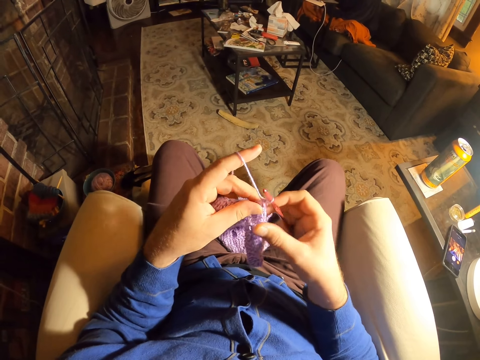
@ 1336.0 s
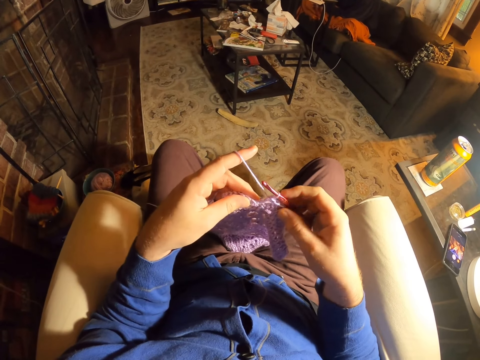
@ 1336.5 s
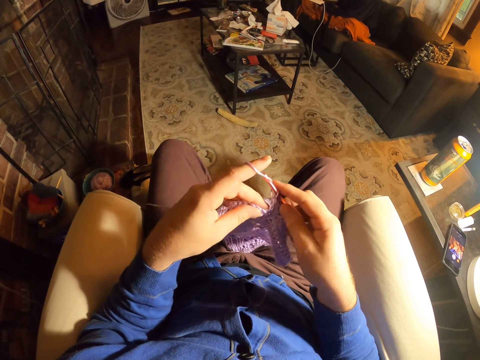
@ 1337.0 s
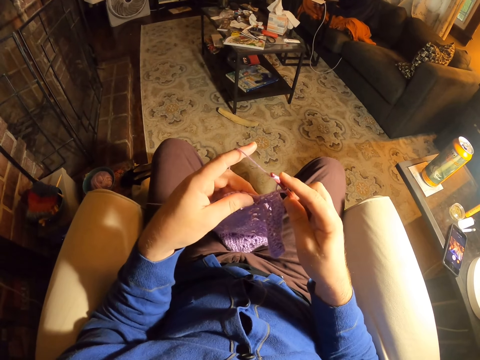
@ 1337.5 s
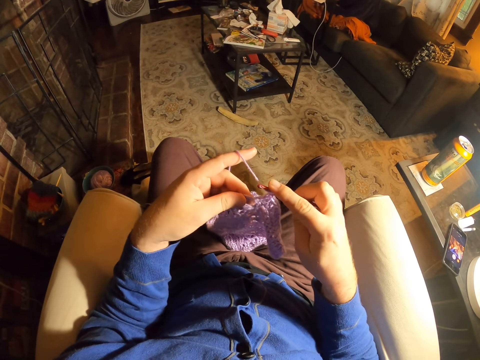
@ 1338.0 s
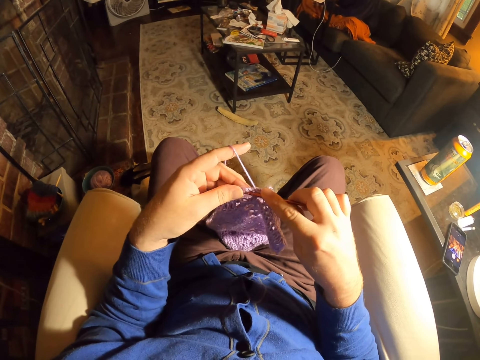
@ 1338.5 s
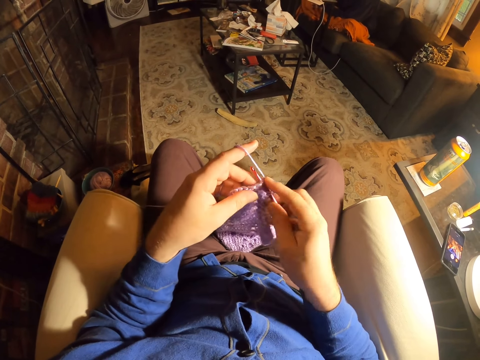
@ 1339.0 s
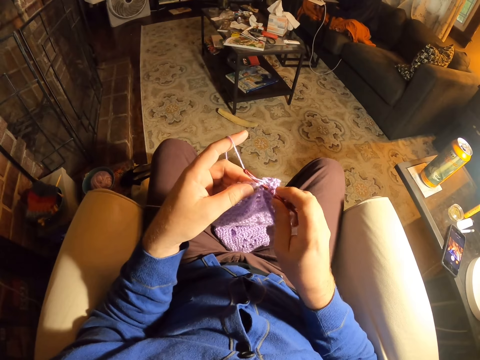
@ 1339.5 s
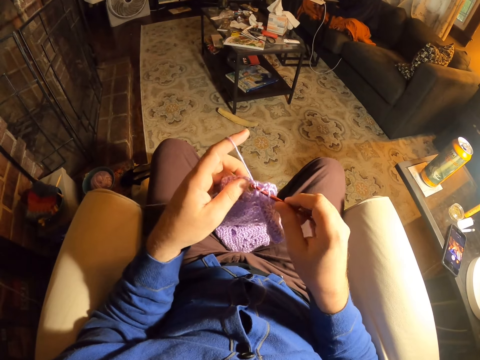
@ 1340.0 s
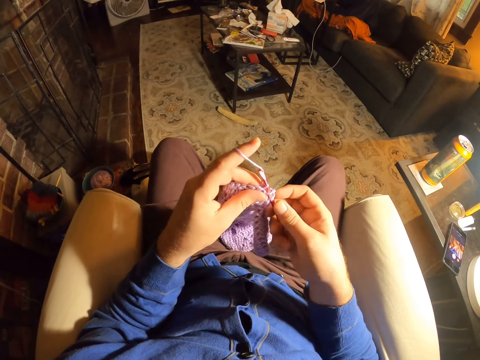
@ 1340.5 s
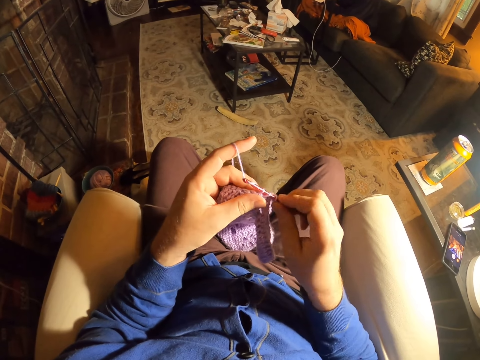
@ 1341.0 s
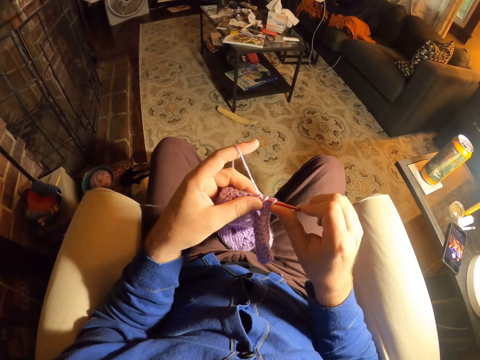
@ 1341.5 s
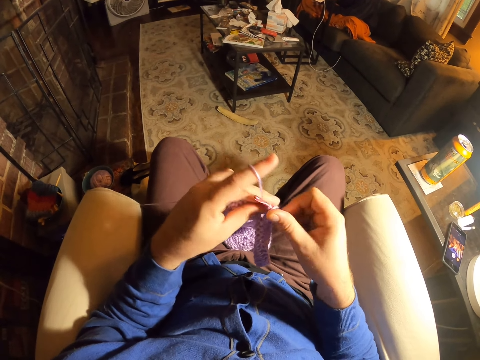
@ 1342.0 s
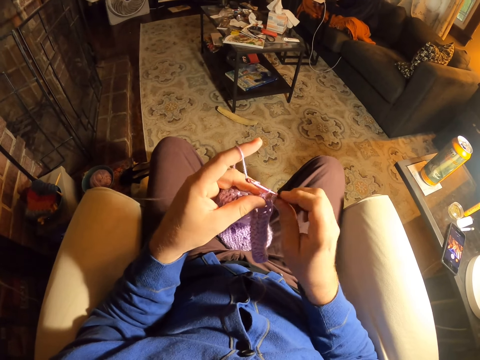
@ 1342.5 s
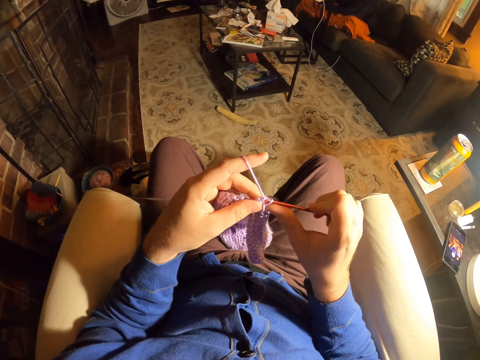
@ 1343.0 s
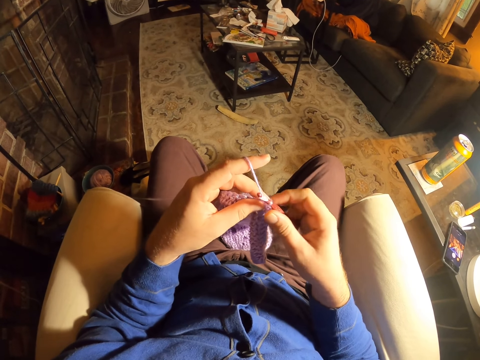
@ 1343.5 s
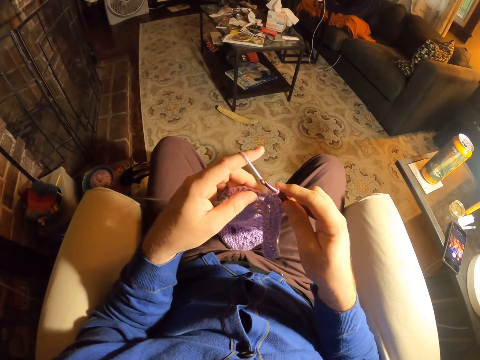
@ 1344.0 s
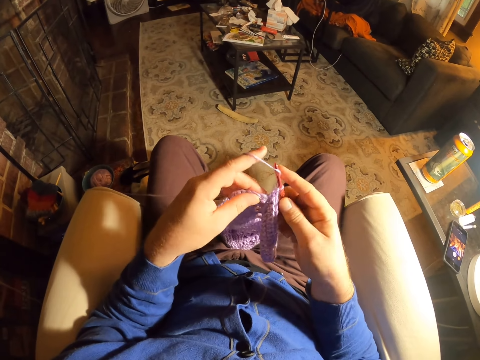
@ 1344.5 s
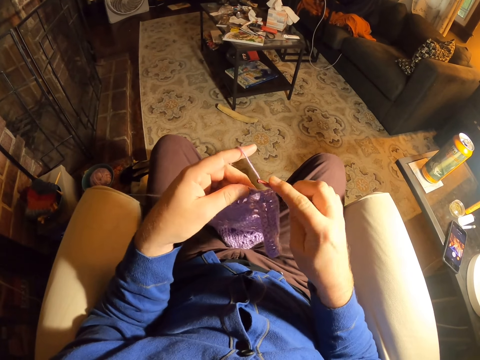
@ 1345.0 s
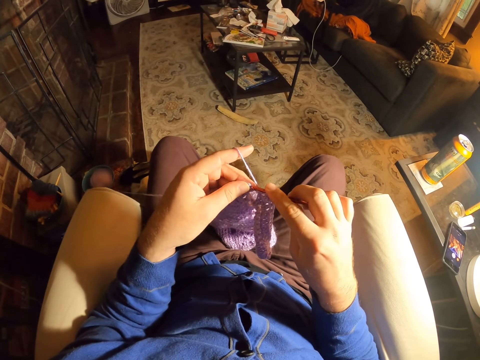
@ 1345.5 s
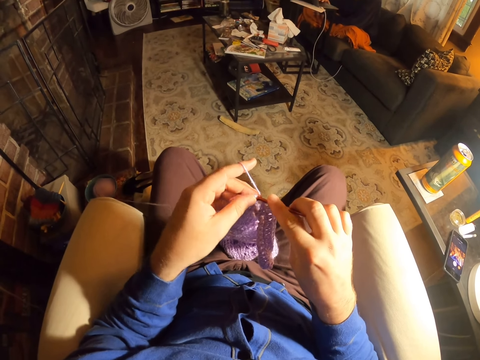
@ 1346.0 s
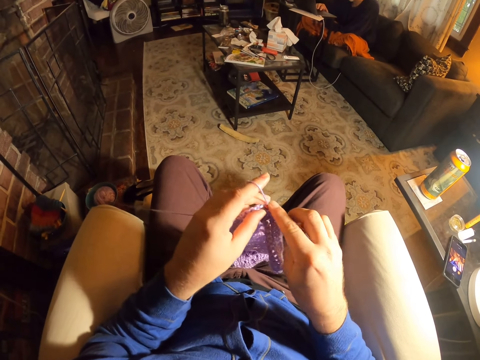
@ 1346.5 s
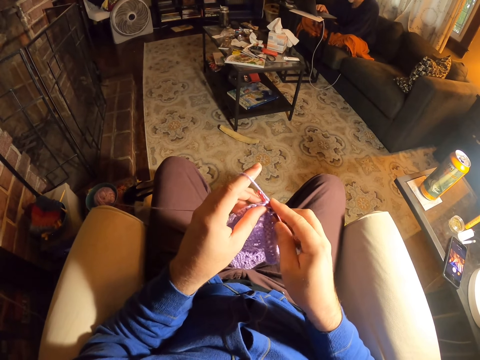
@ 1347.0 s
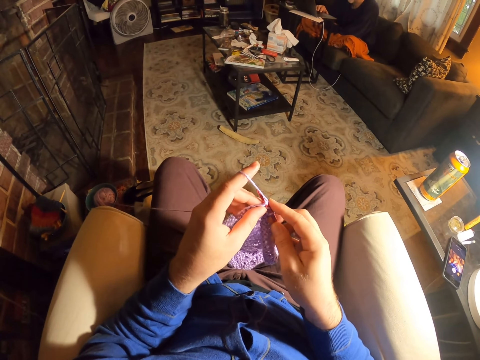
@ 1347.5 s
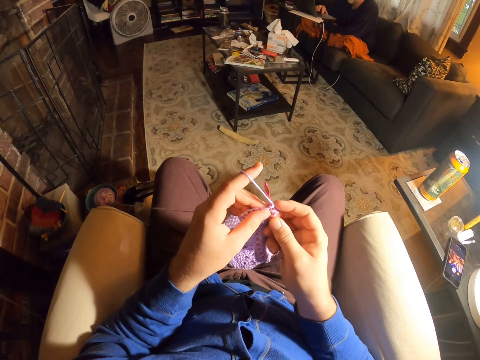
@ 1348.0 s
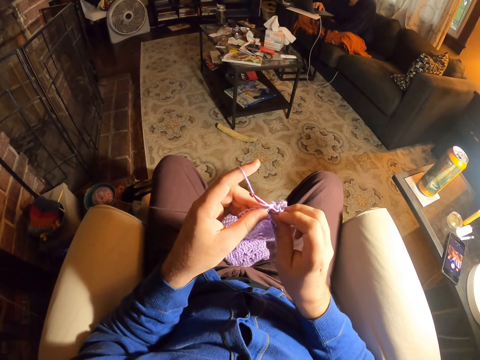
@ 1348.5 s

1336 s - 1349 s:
The camera wearer examines the fabric stitches. They roll thread on the crochet needle and knit the fabric with the crochet needle. They roll thread on the crochet needle and knit the fabric with the crochet needle. They roll thread on the crochet needle and knit the fabric with the crochet needle. They roll thread on the crochet needle and knit the fabric with the crochet needle.

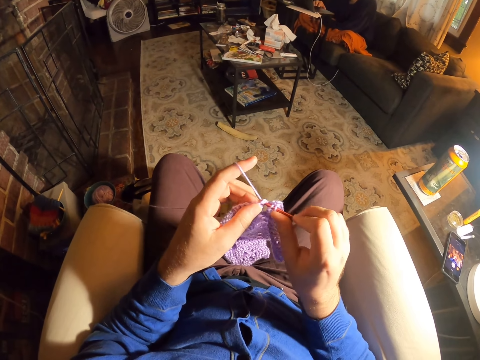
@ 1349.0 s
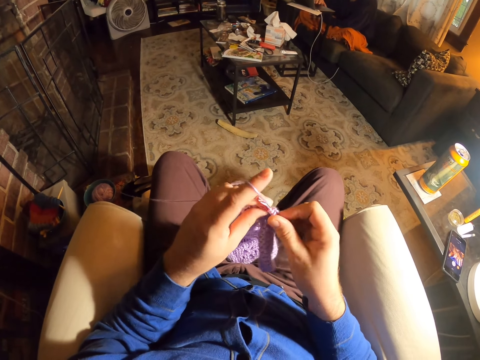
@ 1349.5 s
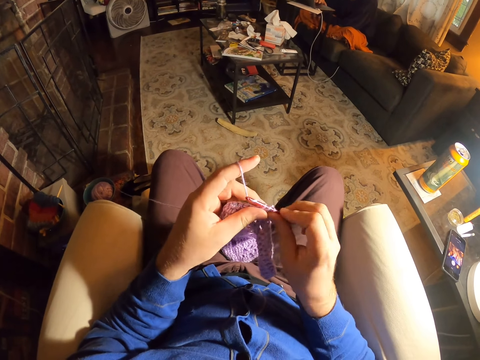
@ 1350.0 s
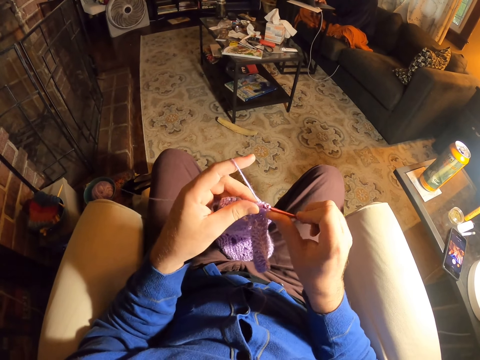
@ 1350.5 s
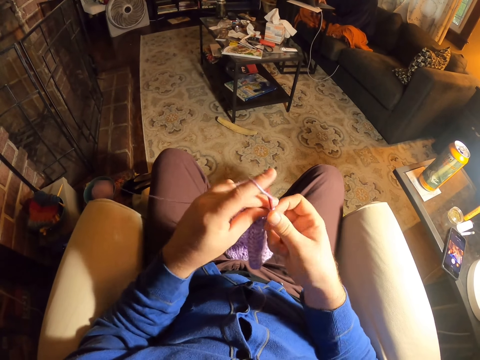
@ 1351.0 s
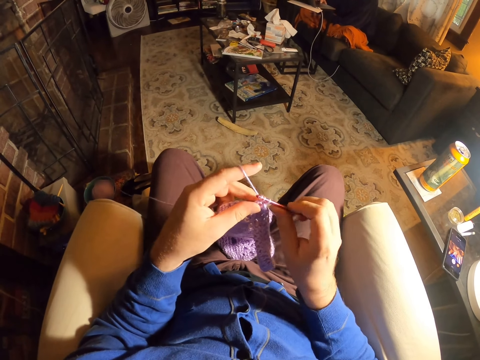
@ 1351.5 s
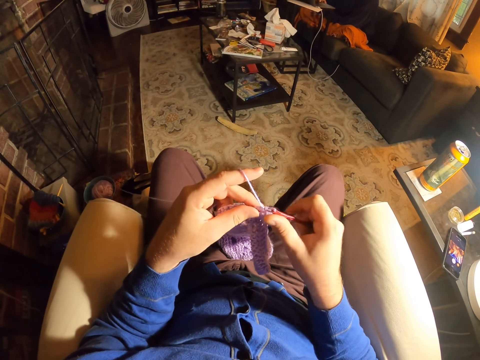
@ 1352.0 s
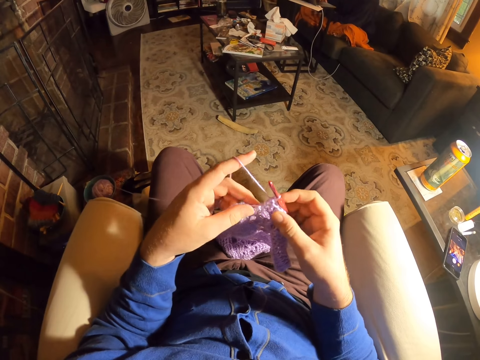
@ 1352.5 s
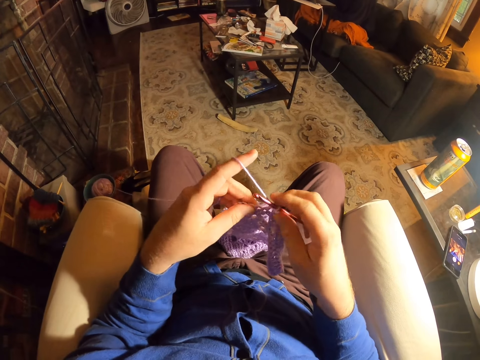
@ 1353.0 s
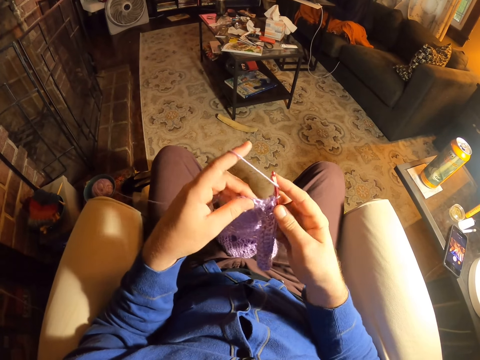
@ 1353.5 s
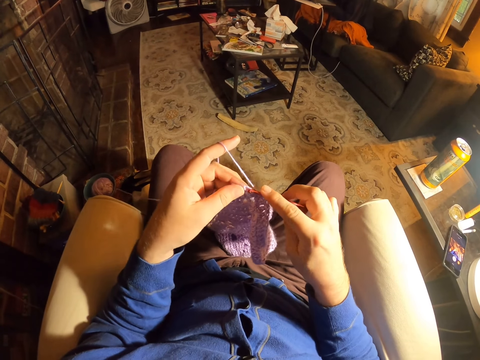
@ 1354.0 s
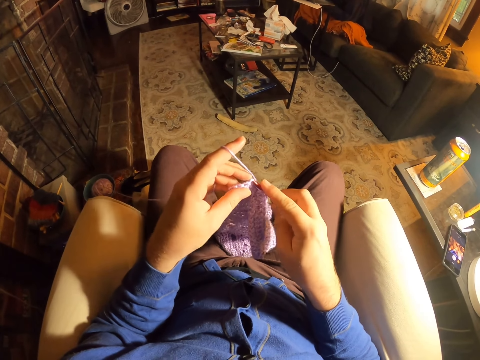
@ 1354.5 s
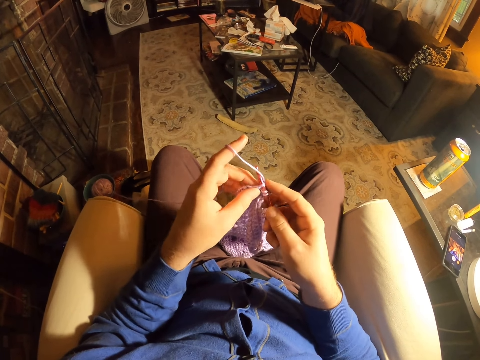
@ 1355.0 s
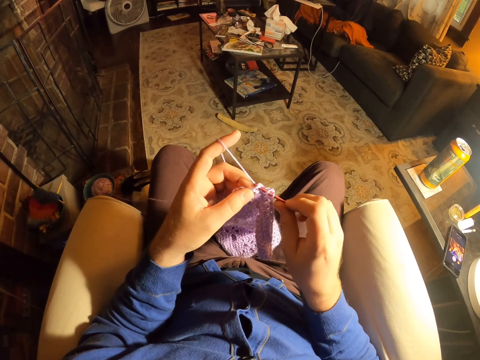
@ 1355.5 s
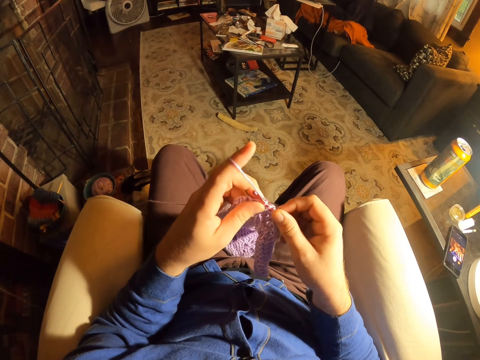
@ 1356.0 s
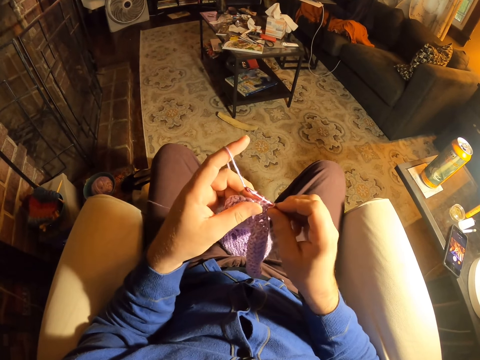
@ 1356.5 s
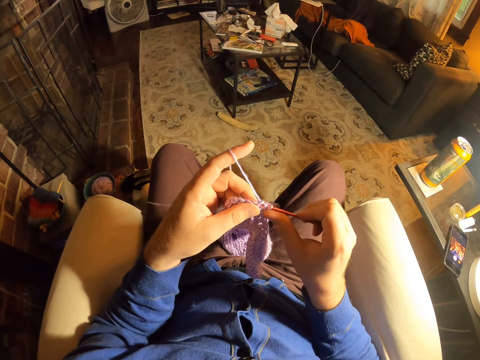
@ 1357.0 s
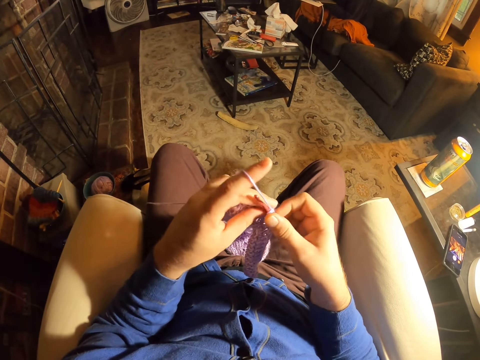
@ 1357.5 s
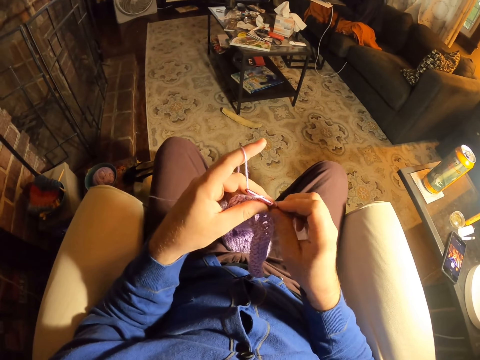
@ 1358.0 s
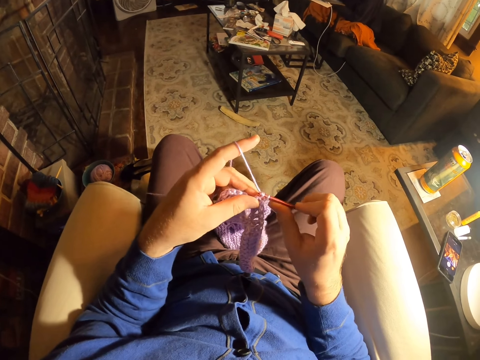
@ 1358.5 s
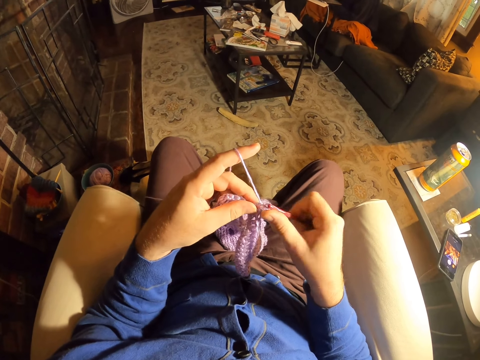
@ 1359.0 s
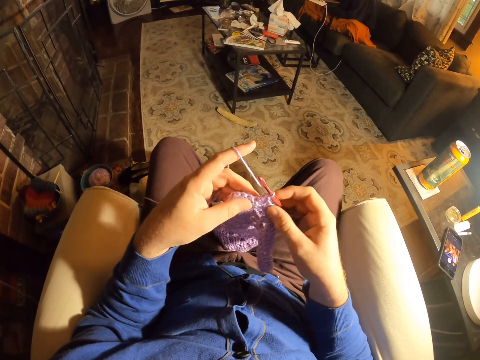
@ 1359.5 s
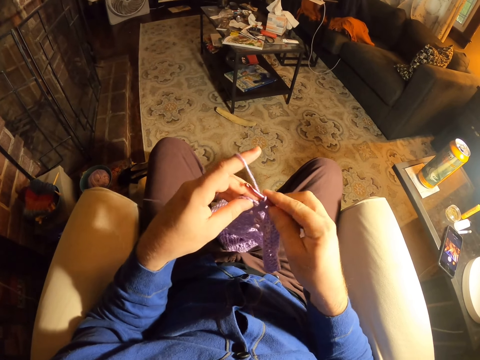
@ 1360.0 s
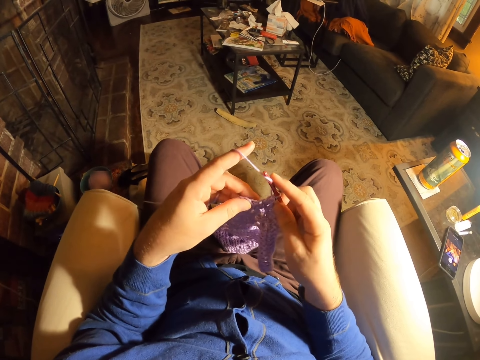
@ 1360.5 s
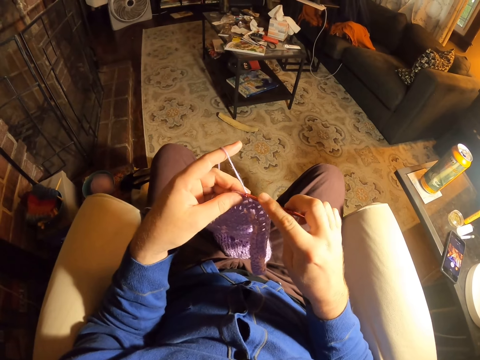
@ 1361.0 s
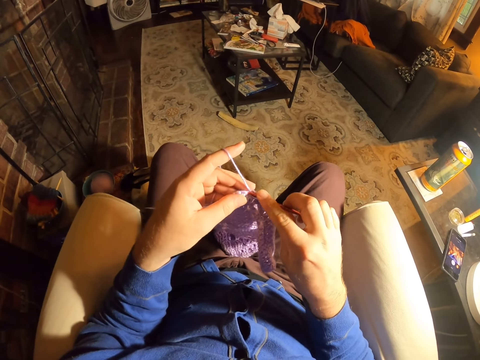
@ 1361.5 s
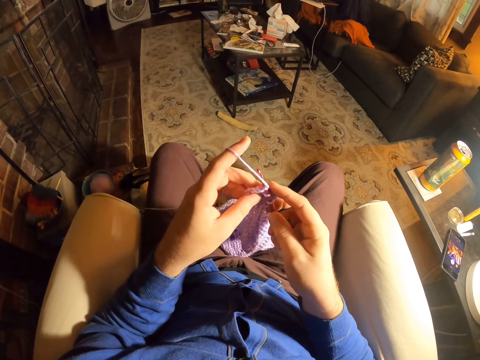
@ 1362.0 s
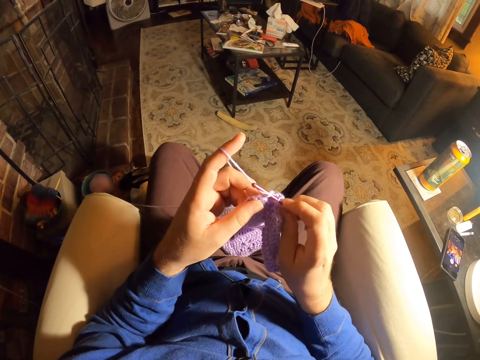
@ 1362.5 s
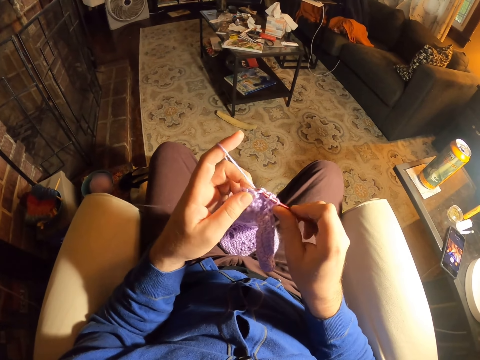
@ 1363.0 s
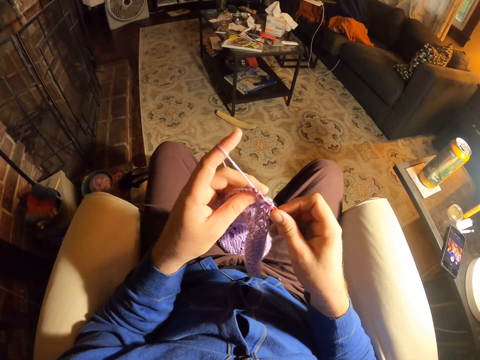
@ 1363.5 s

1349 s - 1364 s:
The camera wearer rolls thread on the crochet needle. They knit the fabric with the crochet needle. They roll thread on the crochet needle. They knit the fabric with the crochet needle. They roll thread on the crochet needle. They knit the fabric with the crochet needle. They roll thread on the crochet needle. They knit the fabric with the crochet needle. They roll thread on the crochet needle. They knit the fabric with the crochet needle.
